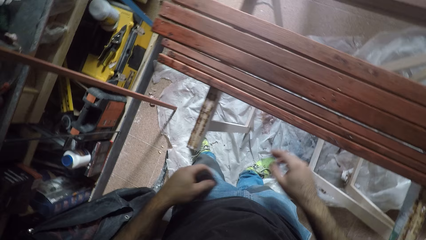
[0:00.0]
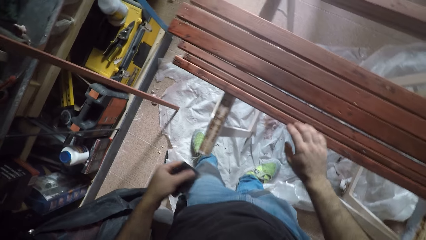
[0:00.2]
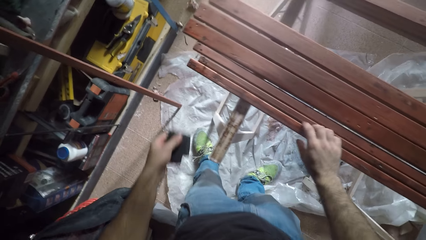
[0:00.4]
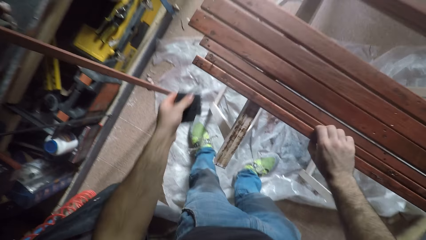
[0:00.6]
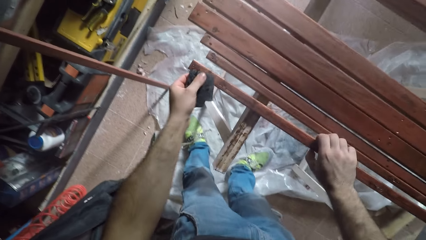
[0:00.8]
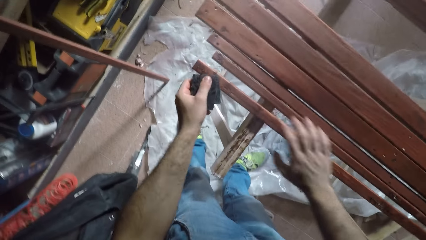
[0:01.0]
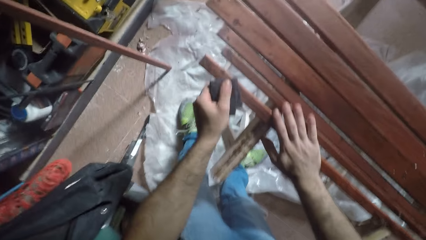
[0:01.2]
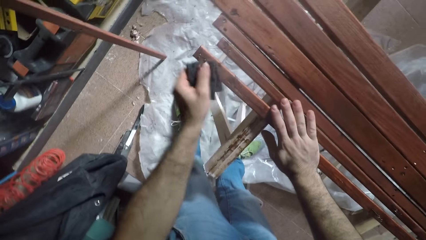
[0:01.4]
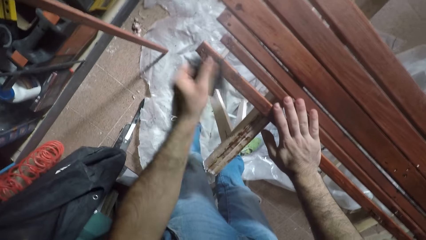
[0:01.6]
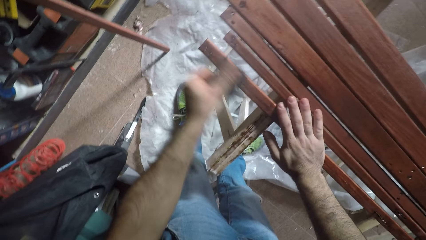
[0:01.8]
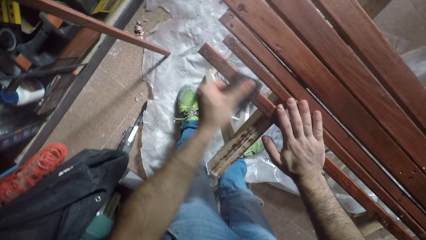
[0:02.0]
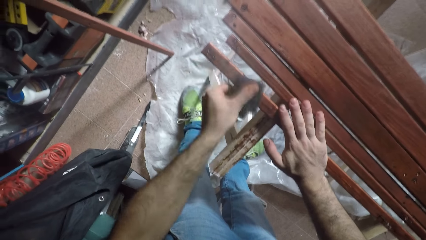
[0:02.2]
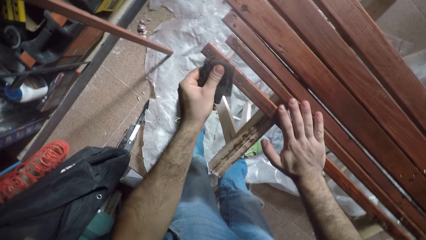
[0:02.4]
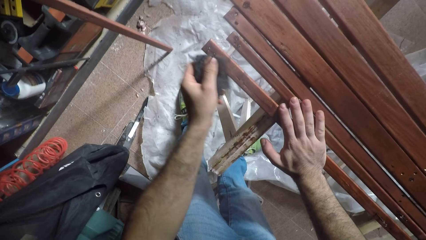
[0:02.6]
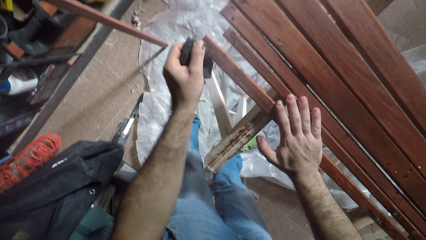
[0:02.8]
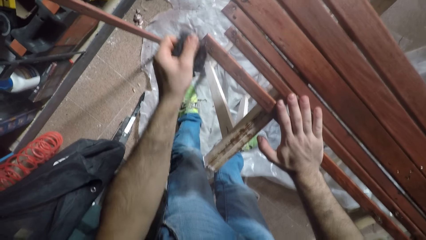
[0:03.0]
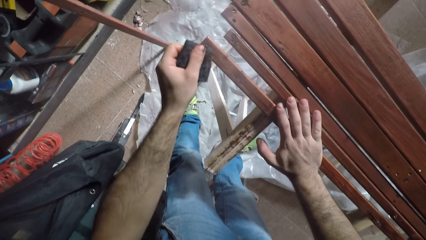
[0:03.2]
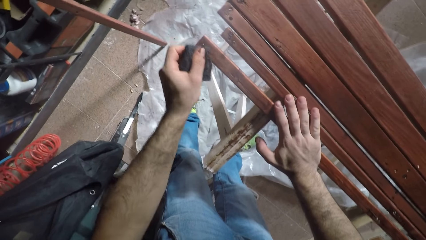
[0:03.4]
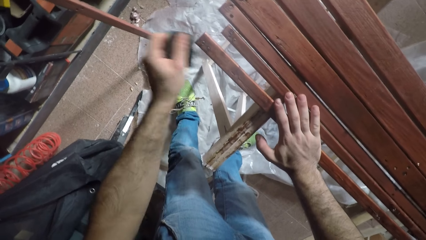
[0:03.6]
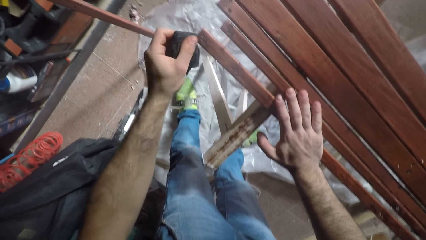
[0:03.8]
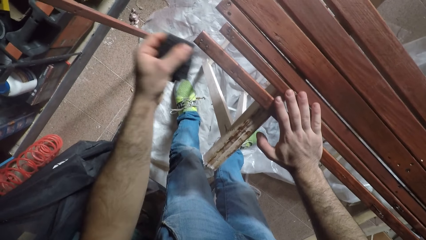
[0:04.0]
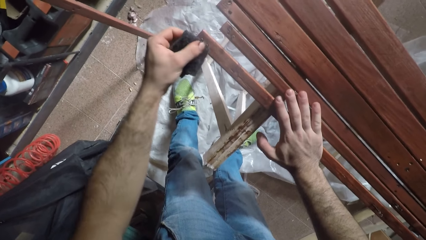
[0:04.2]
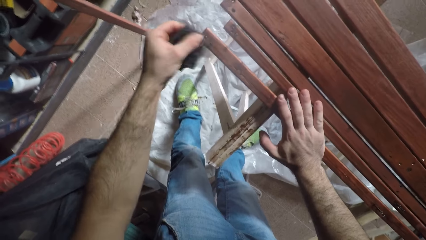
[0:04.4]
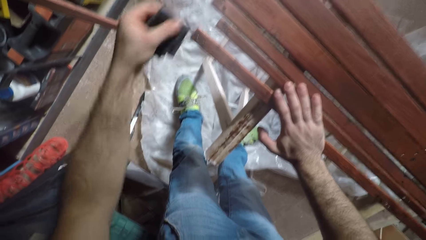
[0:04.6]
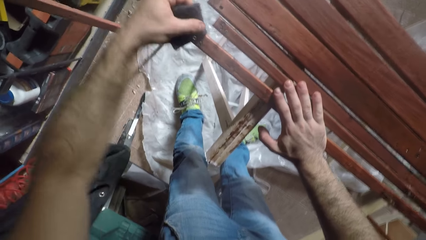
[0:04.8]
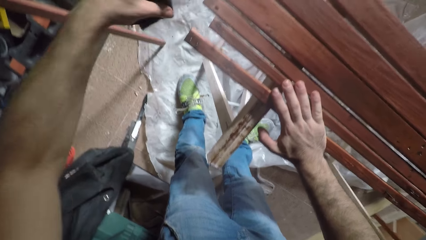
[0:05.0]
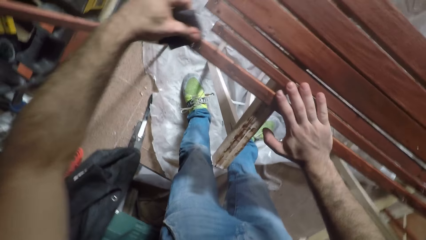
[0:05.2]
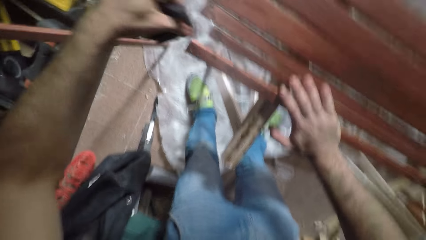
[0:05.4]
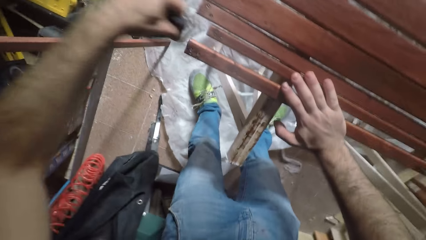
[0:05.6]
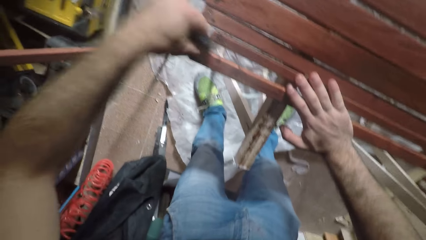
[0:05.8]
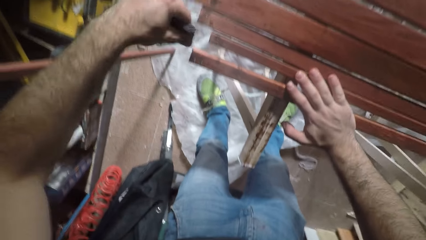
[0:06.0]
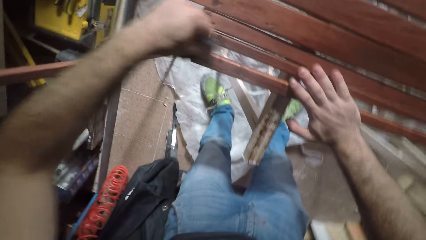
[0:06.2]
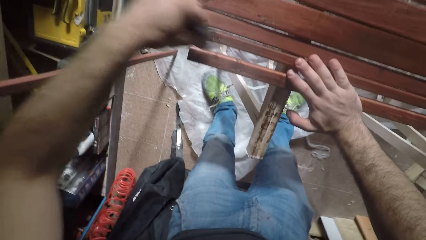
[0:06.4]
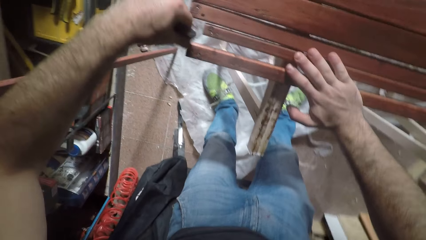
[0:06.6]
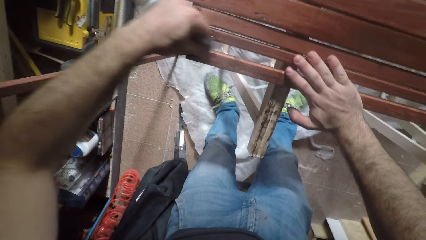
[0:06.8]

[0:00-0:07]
The camera wearer picks a piece of wood. They sandpaper the first square wooden rod on the sawhorse.

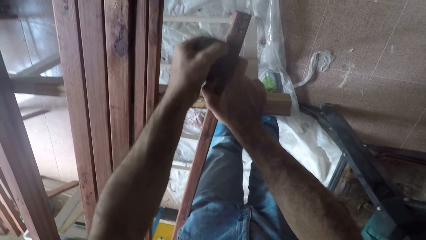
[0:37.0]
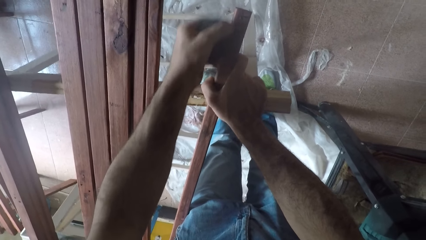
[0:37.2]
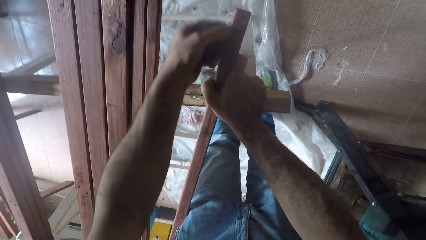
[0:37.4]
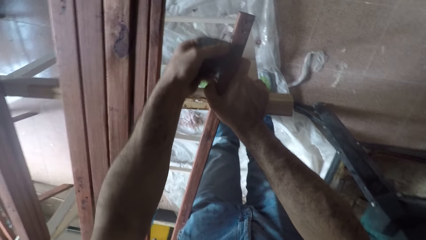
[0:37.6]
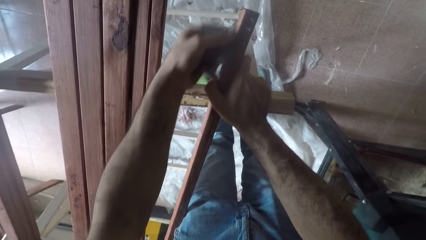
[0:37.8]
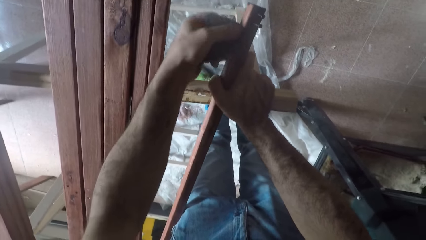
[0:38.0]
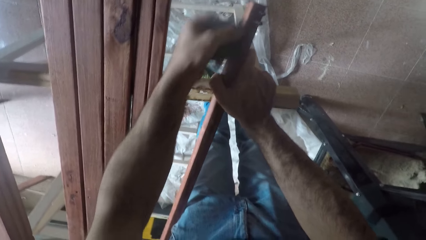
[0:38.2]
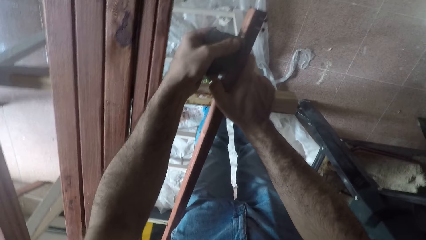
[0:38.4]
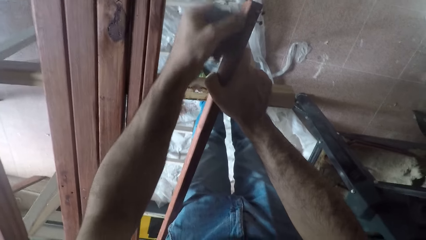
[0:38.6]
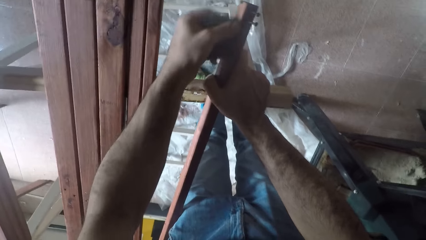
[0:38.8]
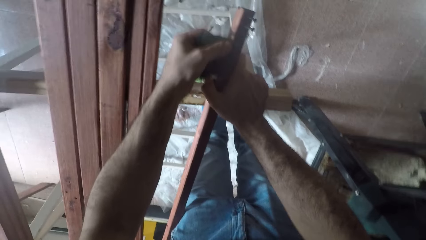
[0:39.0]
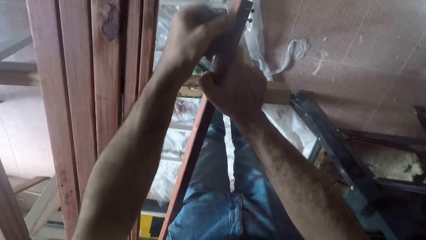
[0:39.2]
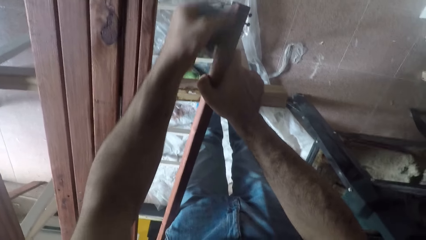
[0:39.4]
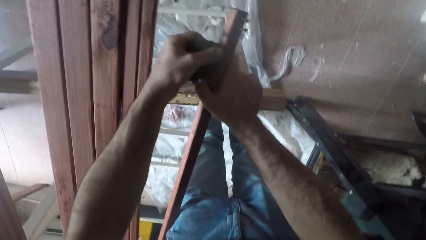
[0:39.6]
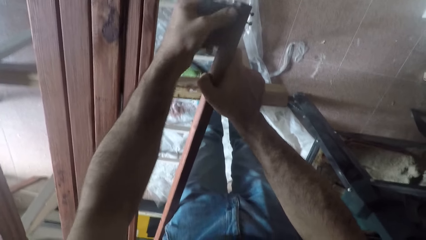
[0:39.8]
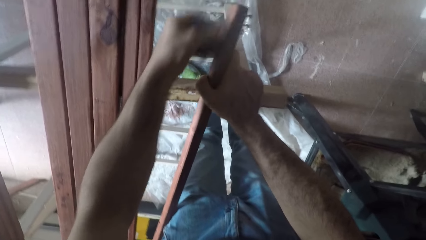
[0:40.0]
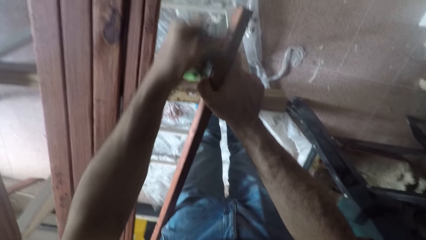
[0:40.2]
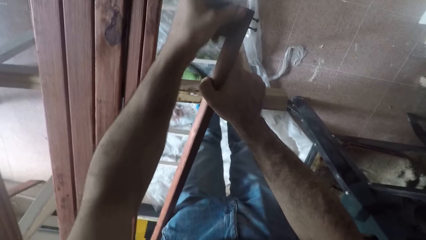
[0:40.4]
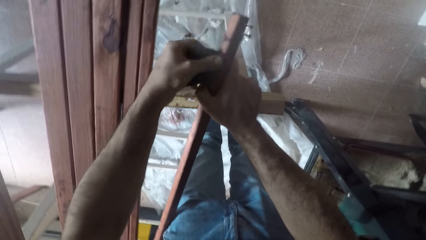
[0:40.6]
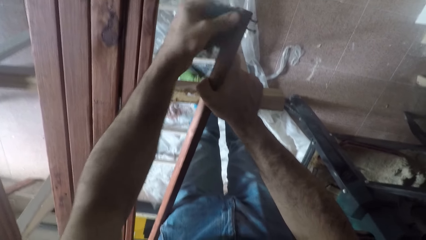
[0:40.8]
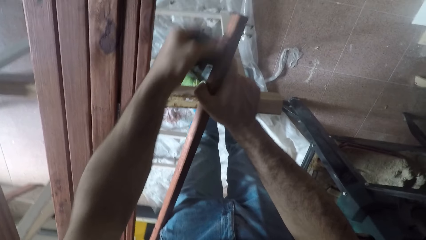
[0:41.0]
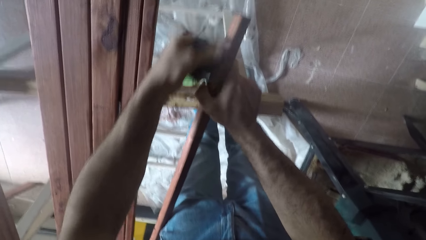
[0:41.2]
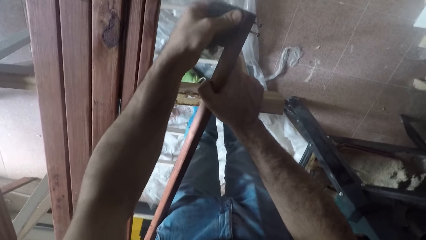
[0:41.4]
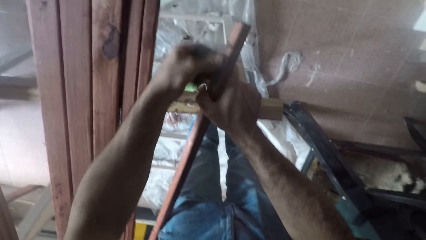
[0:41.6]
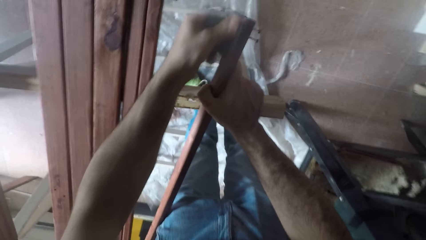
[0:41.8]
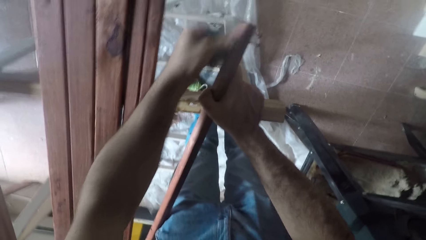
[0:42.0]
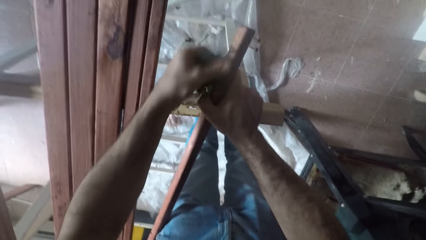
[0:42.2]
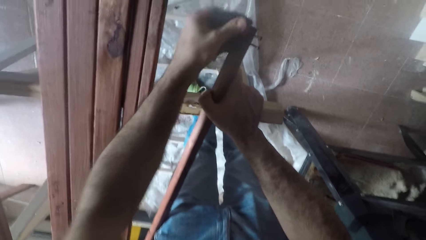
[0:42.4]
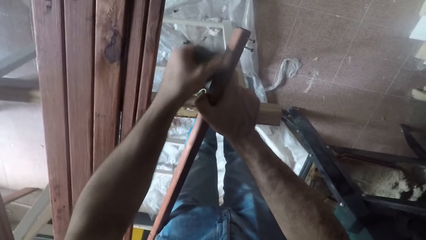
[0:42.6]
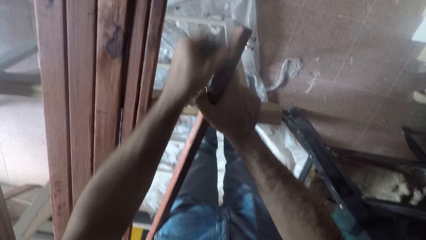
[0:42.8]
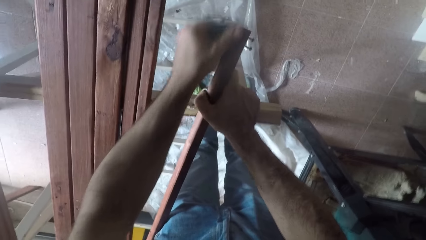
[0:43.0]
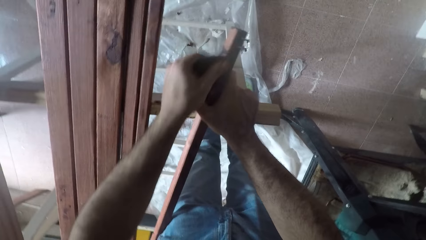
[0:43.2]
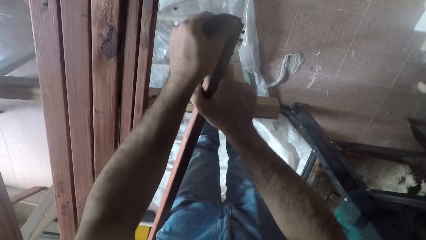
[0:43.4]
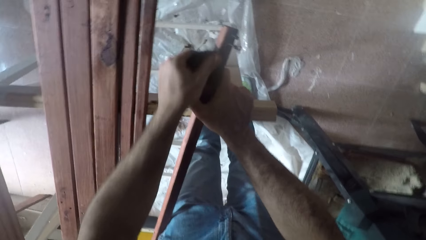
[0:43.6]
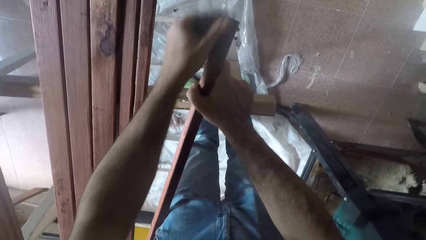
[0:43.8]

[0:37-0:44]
The camera wearer turns the wood.

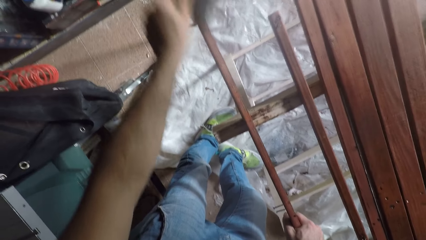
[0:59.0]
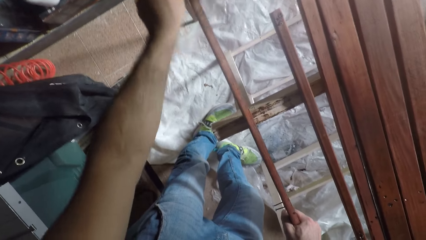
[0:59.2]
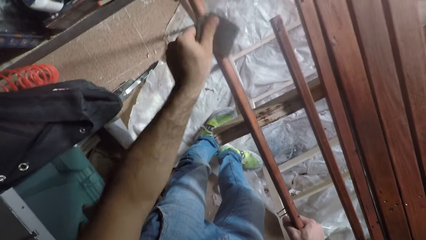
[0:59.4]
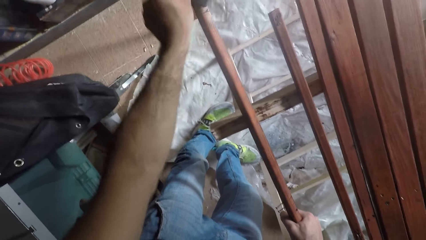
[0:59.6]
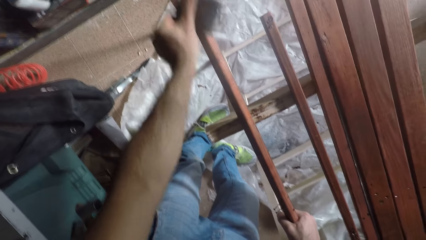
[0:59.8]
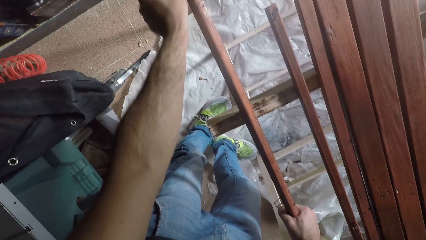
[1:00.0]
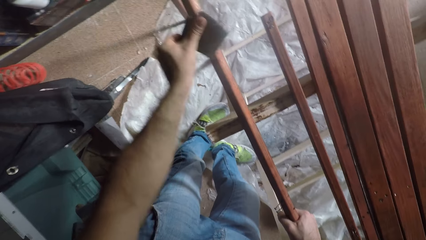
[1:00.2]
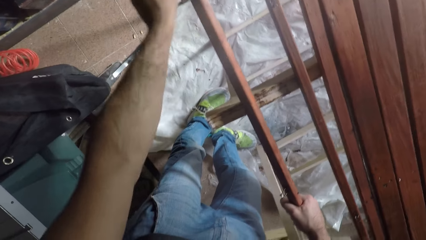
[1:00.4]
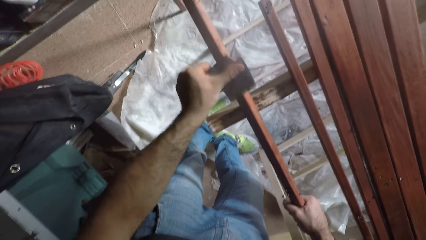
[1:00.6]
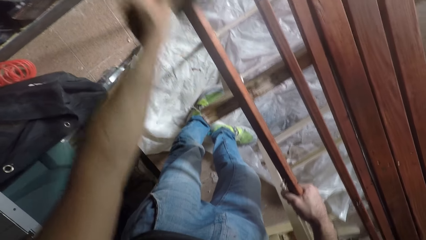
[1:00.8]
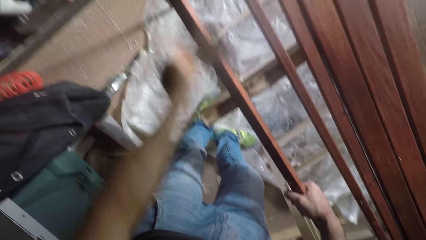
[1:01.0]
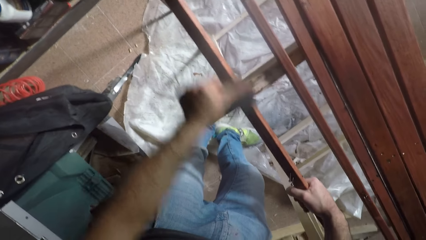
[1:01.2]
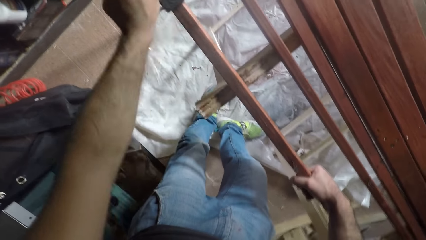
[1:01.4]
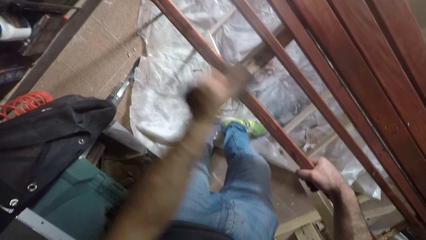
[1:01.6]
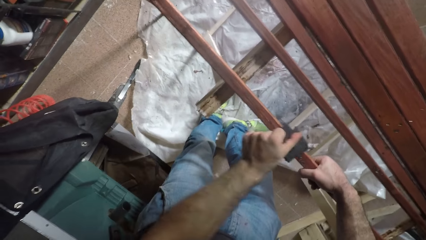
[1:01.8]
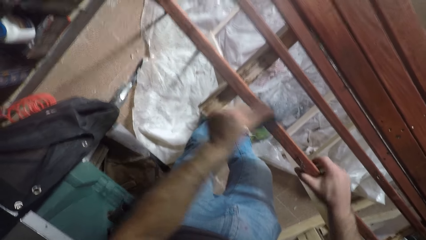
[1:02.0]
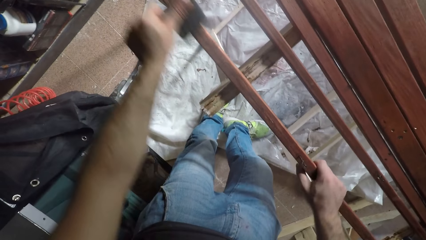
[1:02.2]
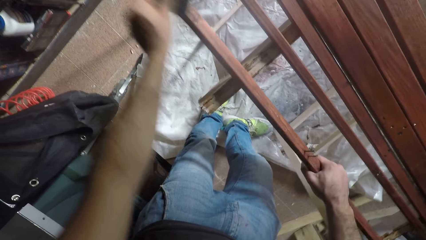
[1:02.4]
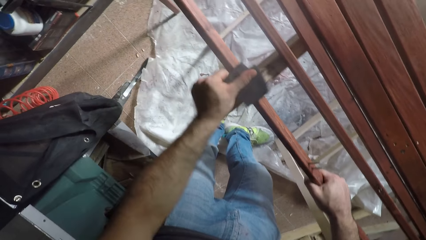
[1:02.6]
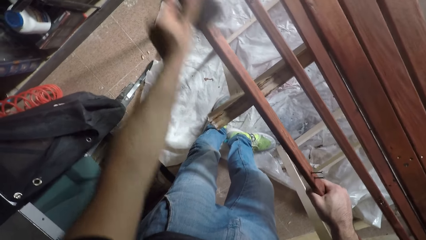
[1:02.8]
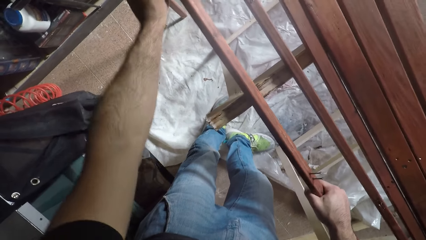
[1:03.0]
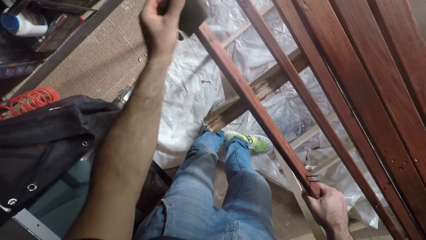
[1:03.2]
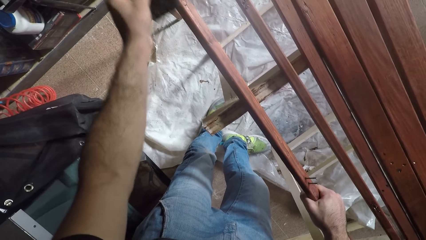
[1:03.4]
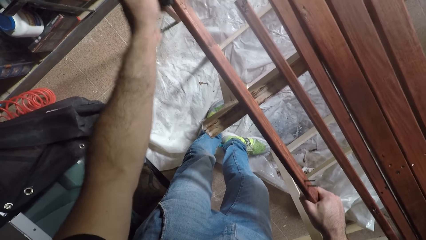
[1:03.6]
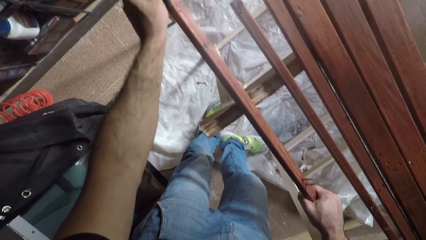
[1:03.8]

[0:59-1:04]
The camera wearer turns the wood.
